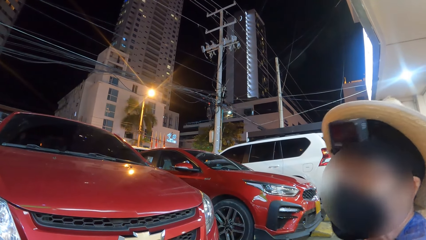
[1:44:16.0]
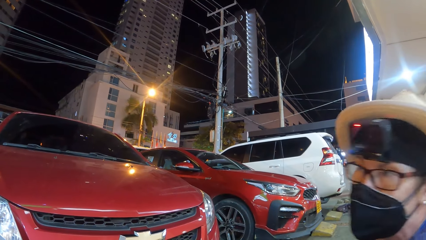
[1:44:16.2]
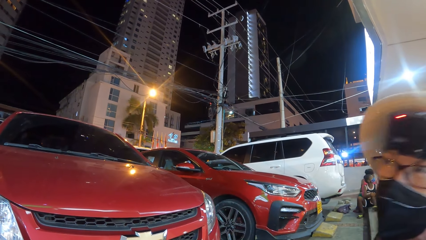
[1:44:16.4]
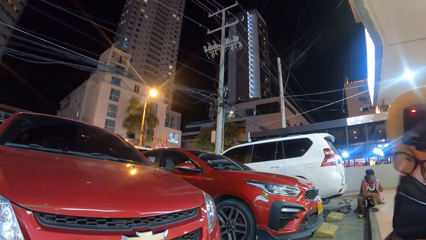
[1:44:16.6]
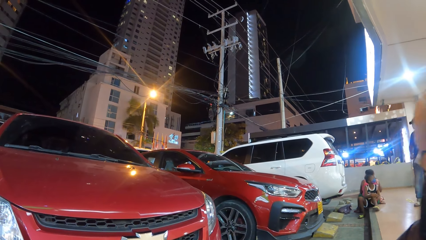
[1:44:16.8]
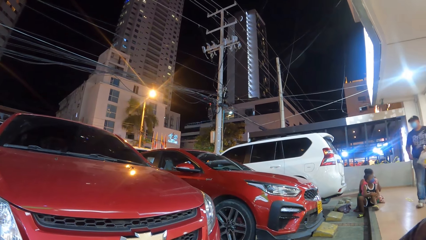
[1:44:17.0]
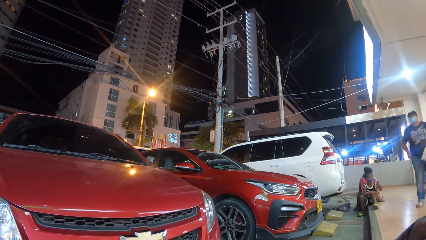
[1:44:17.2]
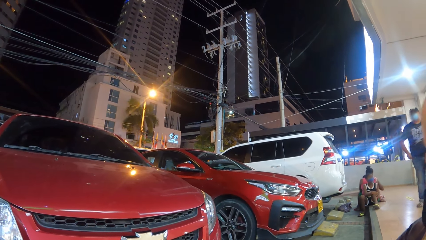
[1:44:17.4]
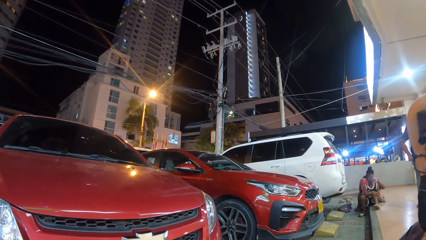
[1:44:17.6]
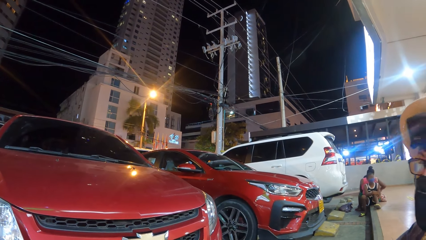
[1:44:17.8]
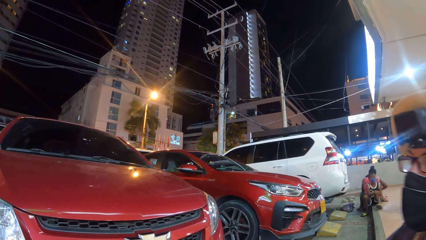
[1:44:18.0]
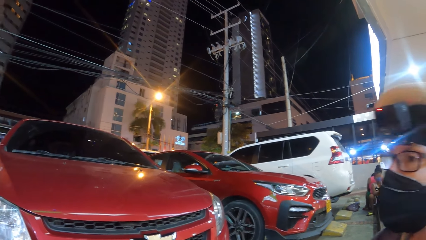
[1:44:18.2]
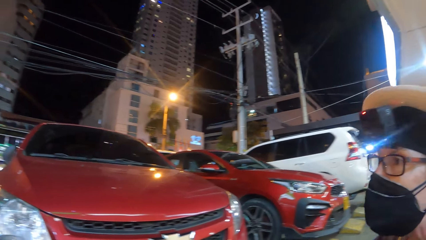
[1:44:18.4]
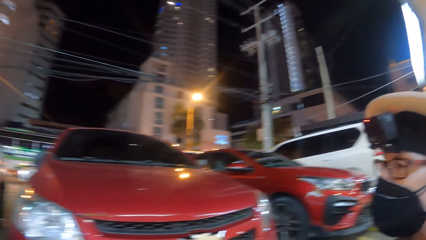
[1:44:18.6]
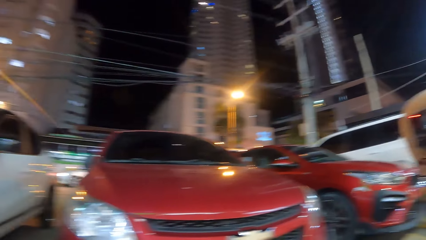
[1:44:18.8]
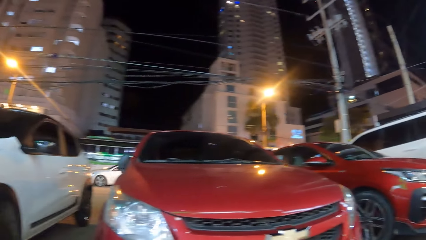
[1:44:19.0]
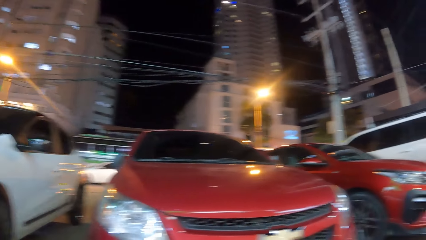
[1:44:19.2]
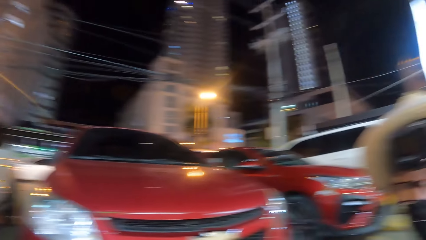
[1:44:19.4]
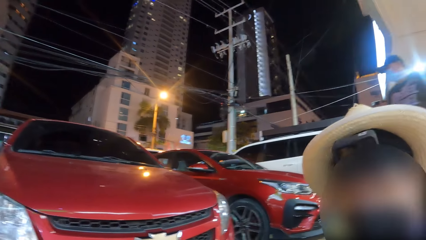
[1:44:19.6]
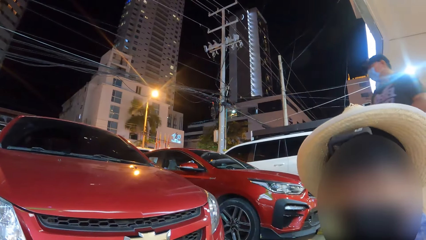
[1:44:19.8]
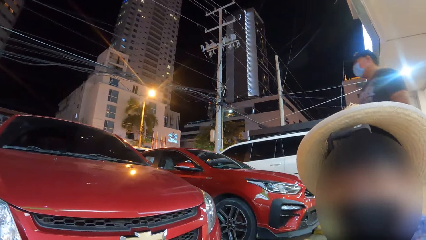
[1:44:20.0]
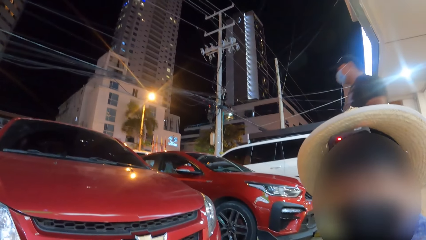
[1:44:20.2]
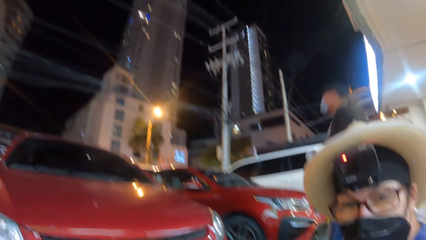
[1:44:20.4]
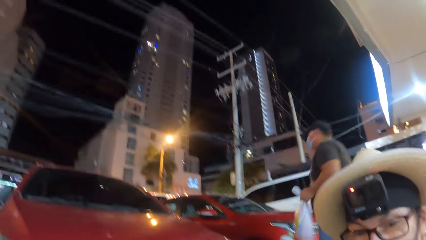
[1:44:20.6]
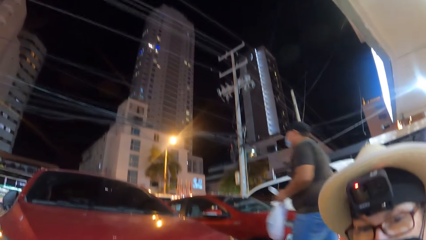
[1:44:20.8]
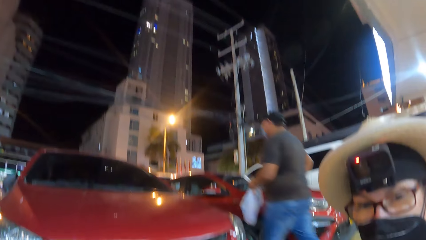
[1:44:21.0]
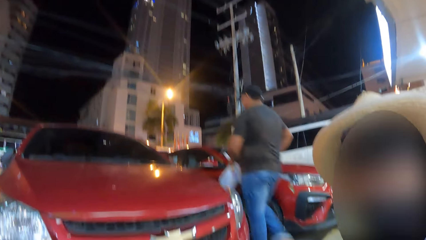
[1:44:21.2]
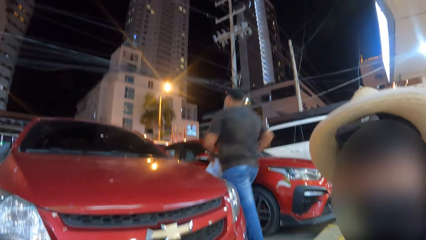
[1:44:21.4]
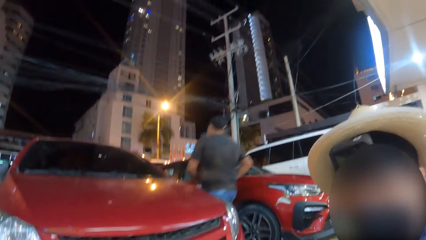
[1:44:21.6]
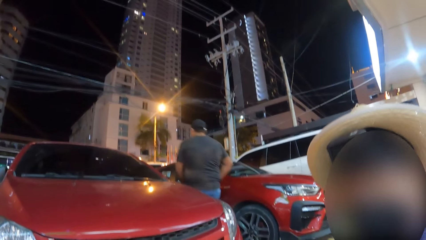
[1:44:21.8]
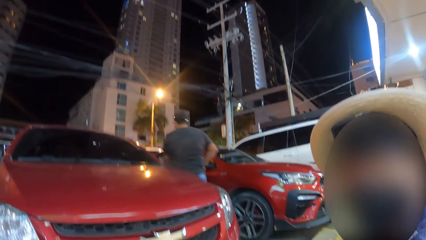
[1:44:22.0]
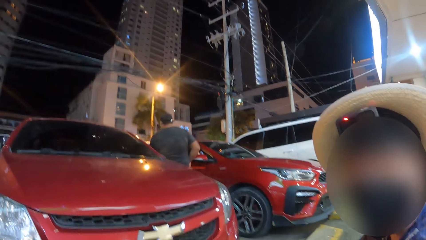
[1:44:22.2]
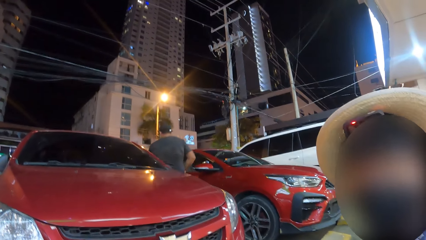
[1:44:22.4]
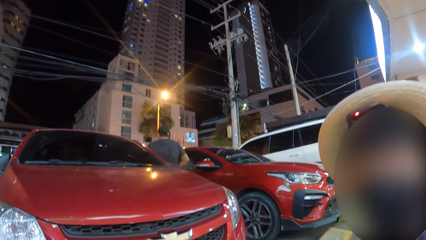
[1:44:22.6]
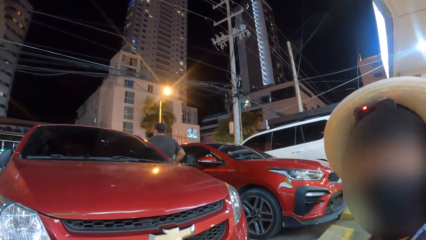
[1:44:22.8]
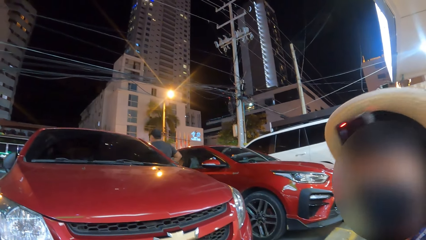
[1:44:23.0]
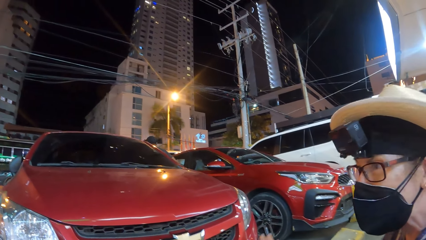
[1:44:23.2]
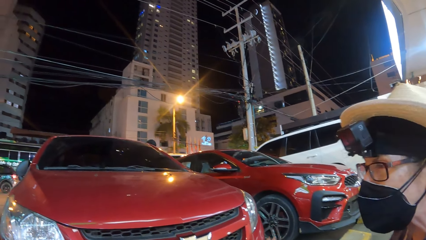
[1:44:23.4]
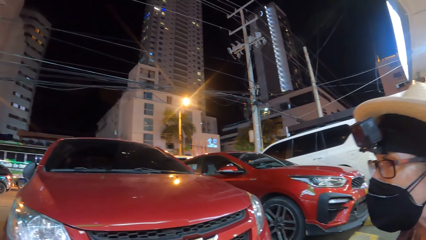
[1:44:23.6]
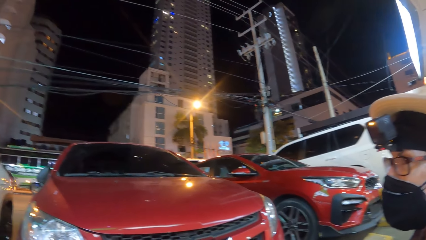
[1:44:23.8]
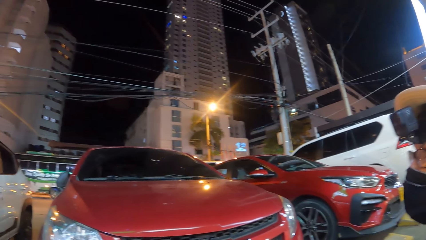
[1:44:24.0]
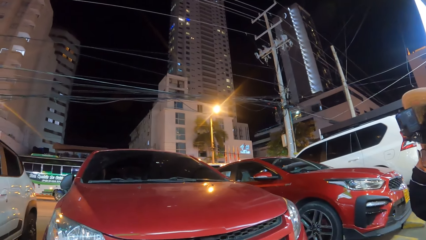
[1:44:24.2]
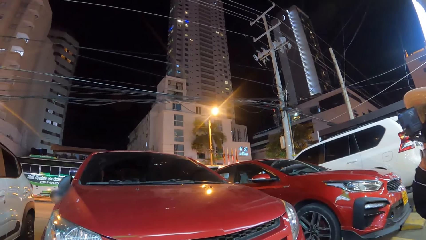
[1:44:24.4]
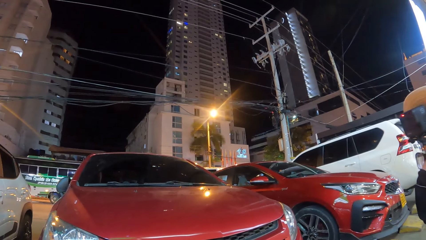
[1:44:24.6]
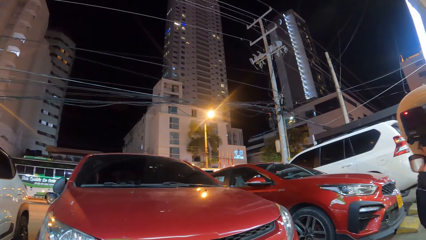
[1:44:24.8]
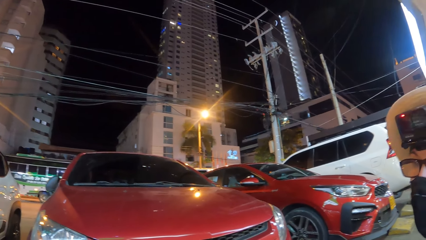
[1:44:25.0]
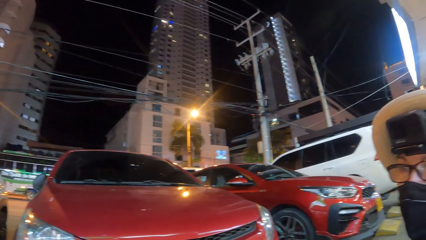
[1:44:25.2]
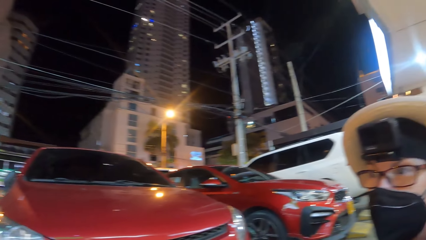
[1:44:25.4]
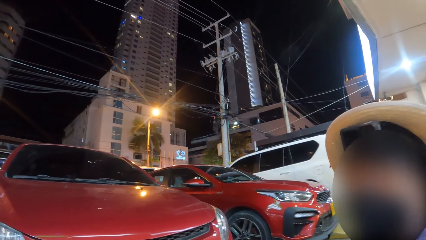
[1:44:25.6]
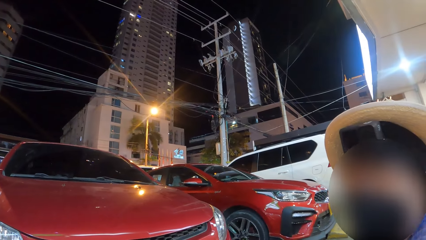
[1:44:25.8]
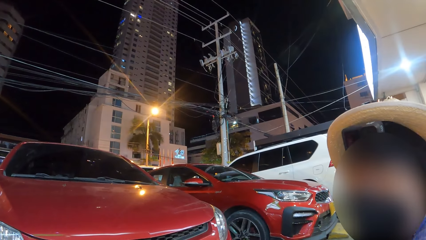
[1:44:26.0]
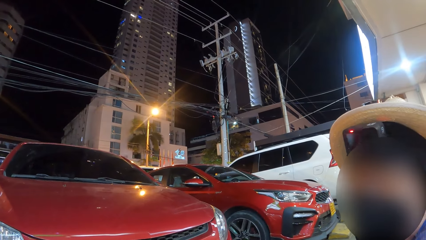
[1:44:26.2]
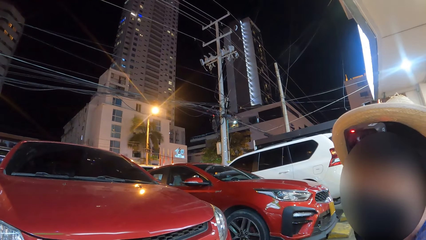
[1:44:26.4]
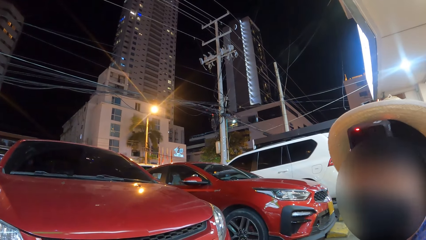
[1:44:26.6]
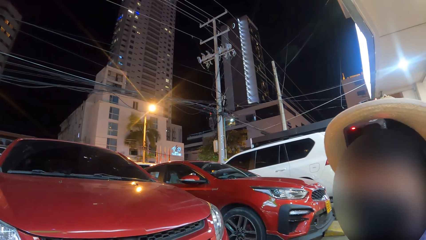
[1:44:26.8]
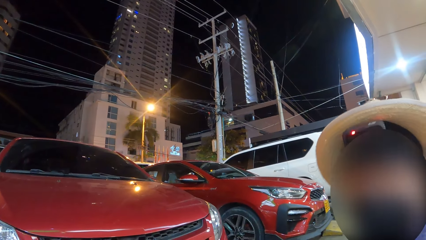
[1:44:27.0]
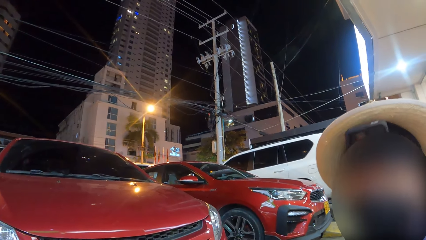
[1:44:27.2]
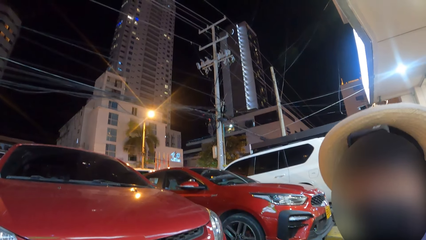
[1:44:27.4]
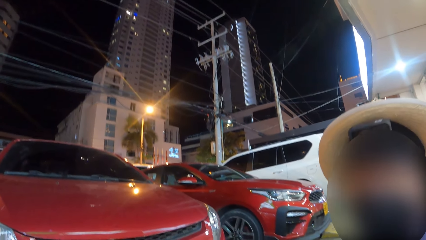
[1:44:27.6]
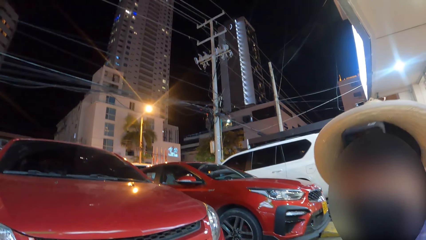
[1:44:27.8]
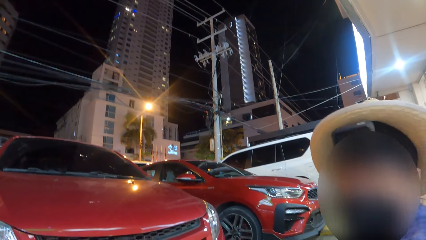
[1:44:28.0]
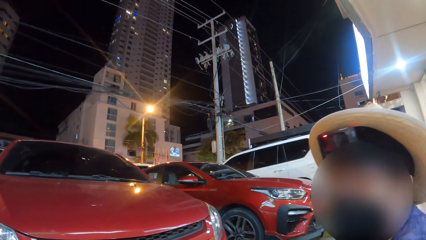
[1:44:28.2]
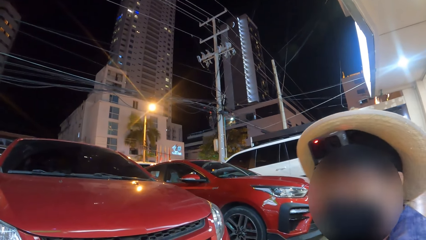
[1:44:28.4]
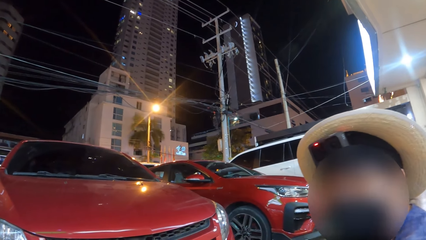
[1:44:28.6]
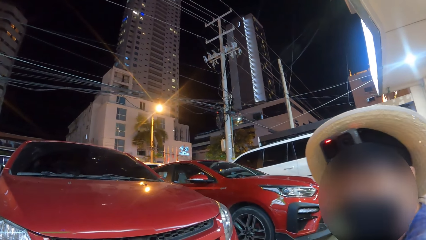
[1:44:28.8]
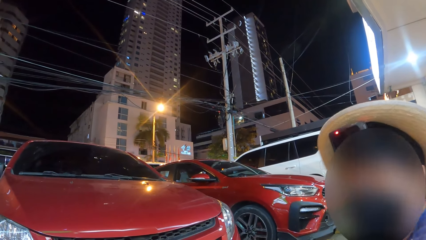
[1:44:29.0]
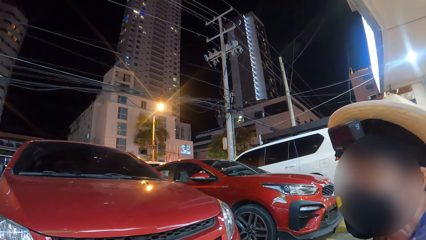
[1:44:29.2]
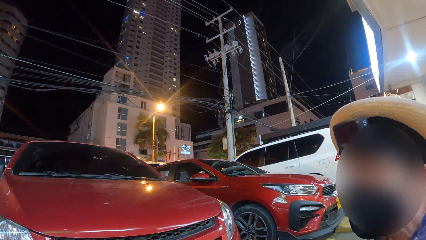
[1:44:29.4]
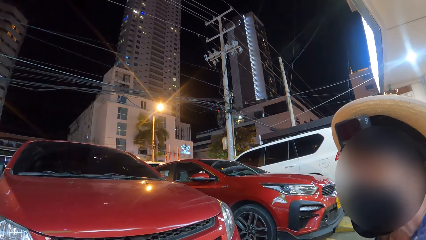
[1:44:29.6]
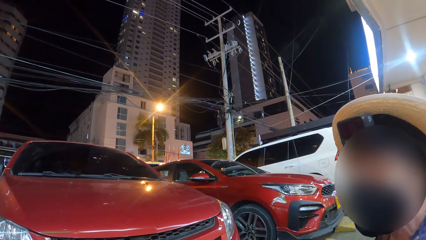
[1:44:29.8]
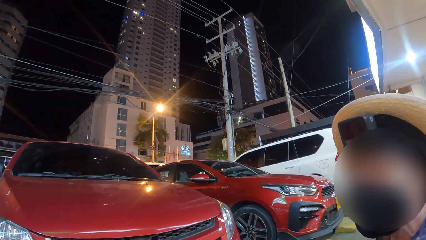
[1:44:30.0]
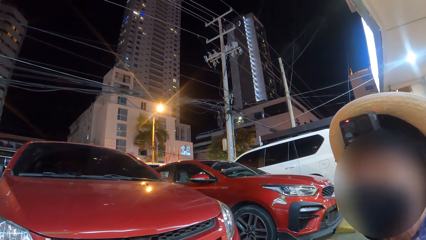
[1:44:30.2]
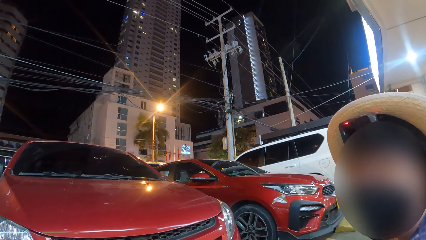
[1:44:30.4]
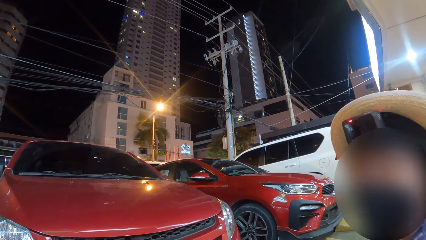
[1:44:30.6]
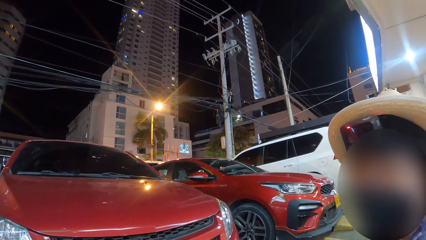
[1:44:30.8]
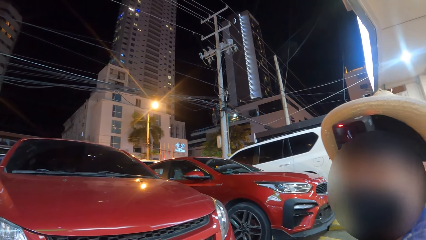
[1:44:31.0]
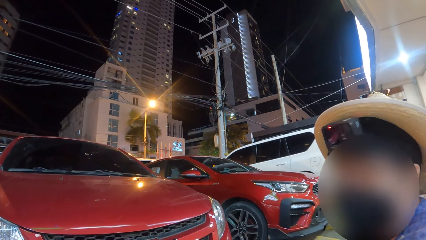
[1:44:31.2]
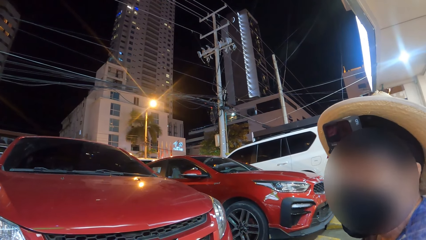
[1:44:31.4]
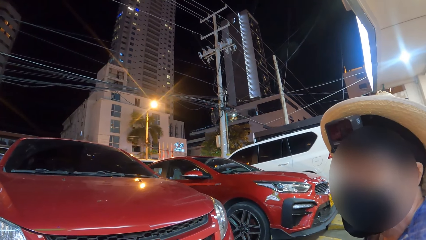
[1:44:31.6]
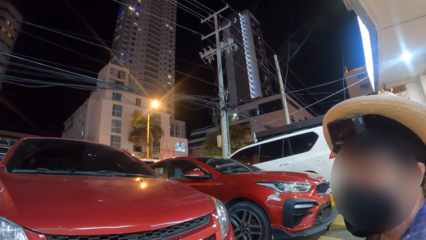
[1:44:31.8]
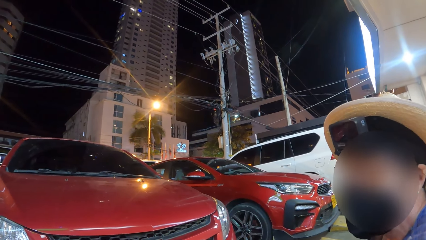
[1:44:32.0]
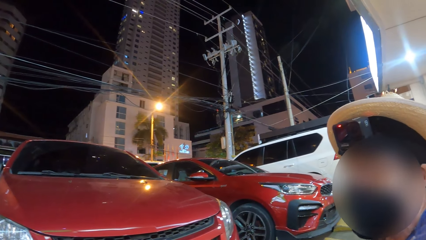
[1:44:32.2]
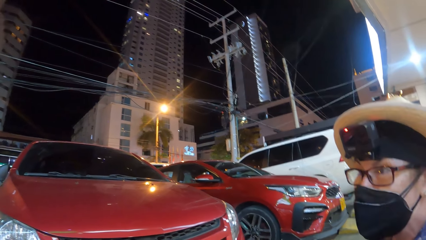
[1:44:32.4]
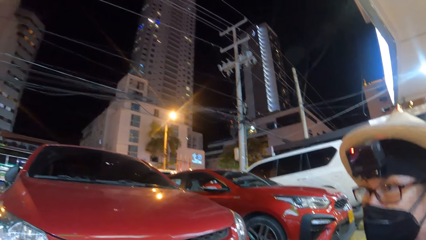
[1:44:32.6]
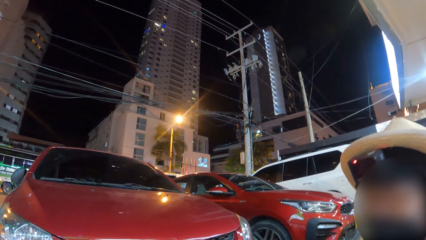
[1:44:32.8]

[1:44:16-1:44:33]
A person shakes his head. The camera wearer looks around a city. They look at the person. Another person walks to a car. The first person looks around the city. The camera wearer looks at the first person. The first person nods his head.
